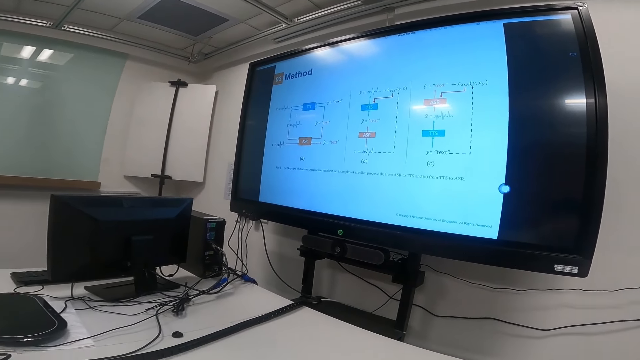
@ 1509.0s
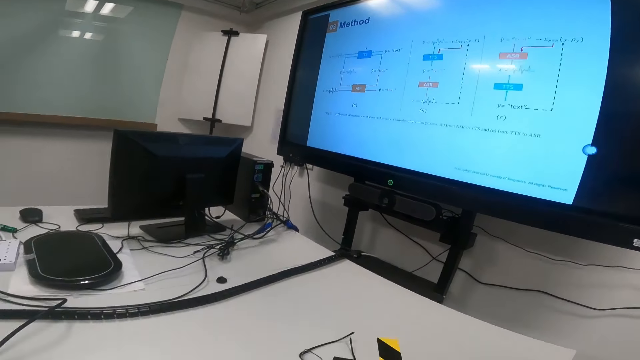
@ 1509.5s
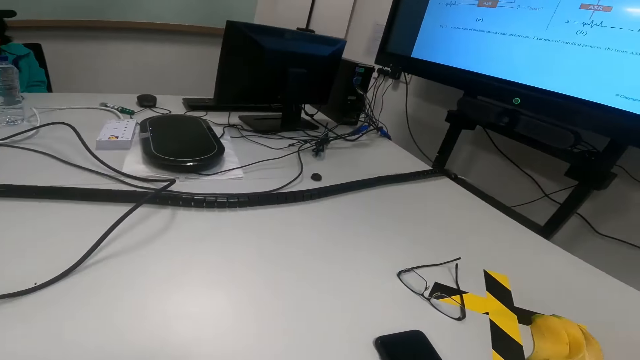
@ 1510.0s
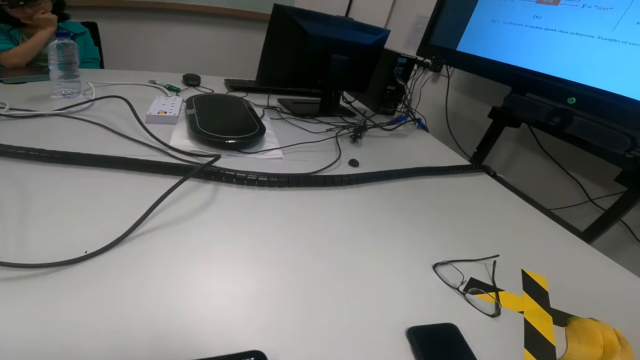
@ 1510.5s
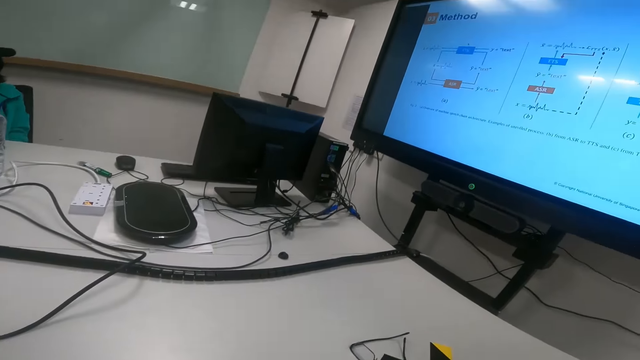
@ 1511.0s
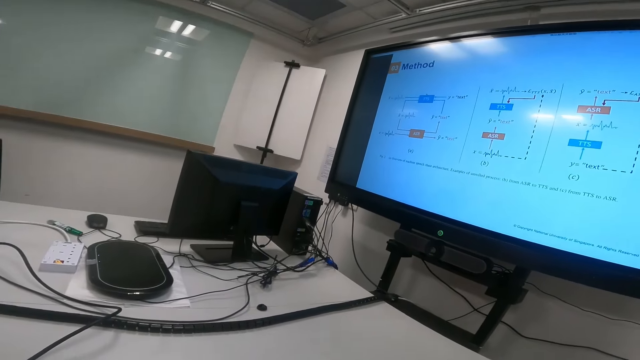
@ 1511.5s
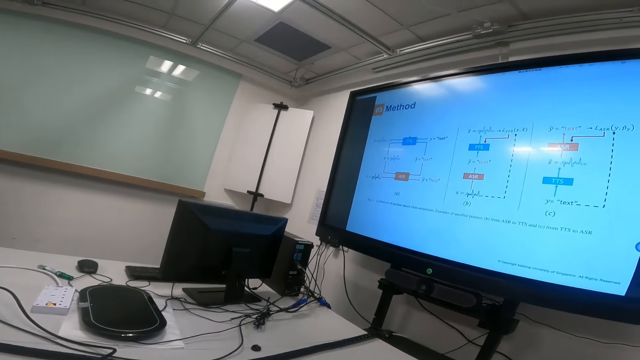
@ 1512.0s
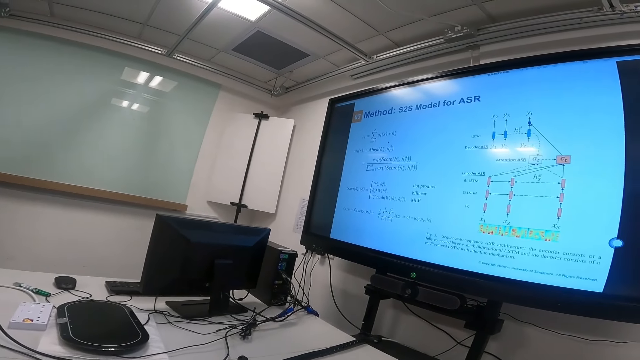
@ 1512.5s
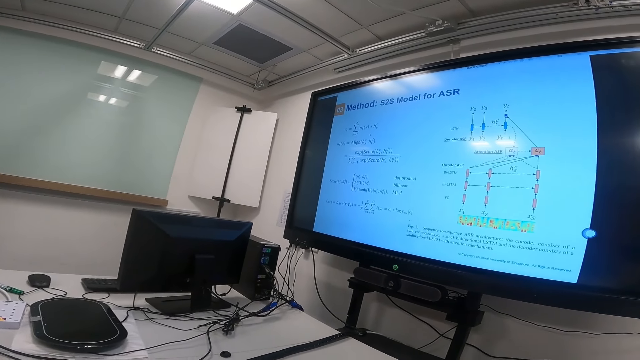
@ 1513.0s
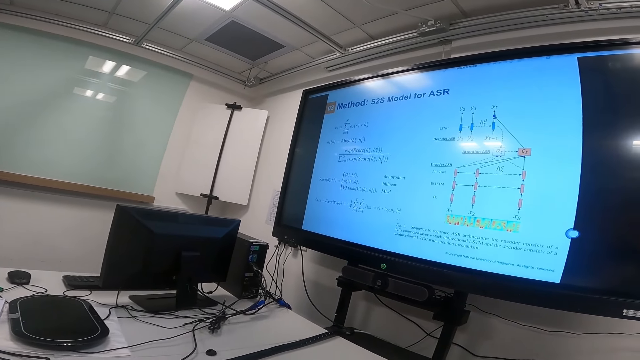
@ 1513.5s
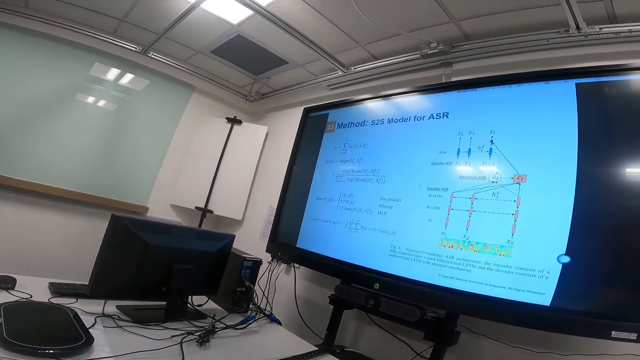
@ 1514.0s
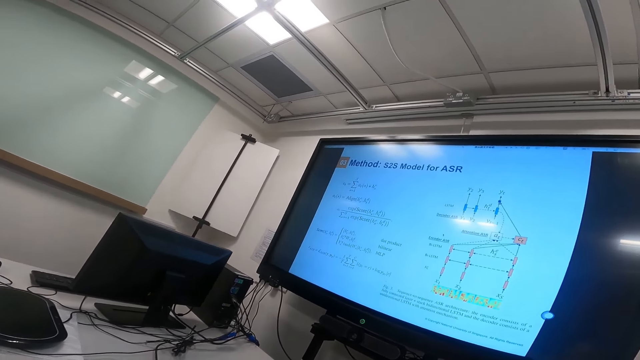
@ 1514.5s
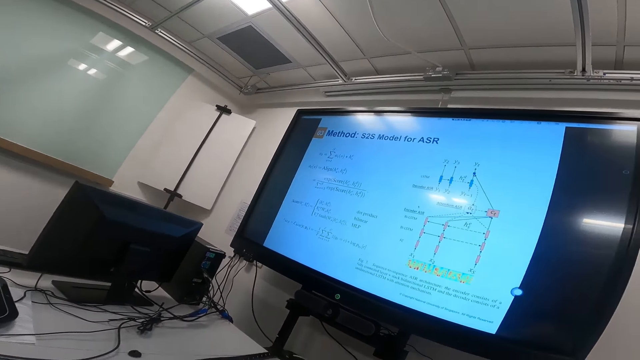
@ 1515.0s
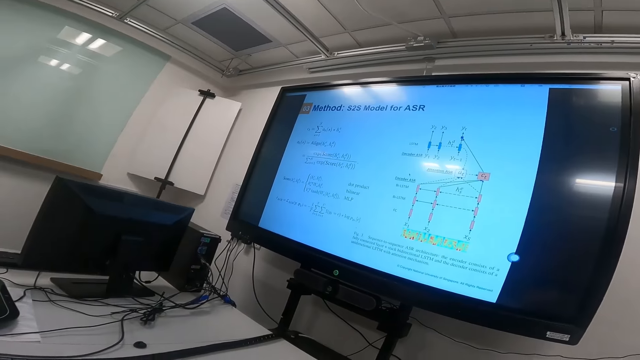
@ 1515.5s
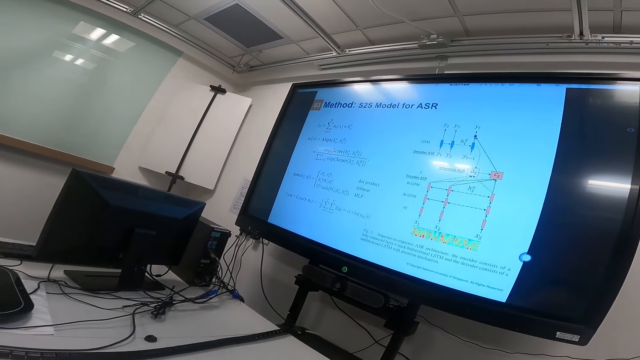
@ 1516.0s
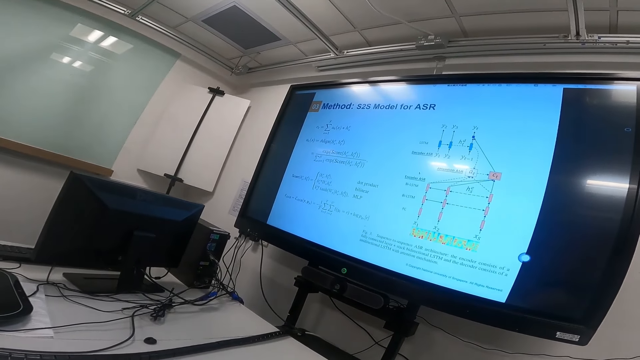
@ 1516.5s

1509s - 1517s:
The camera wearer looks at the phone. They look at the screen.

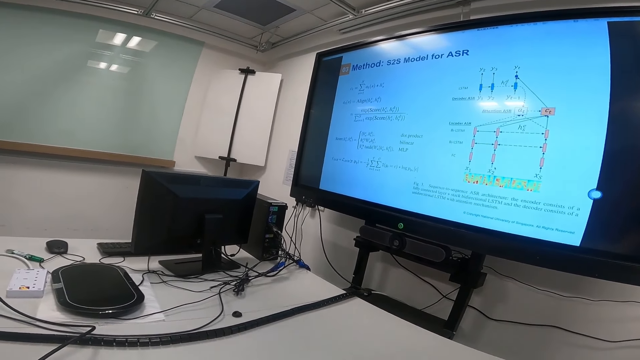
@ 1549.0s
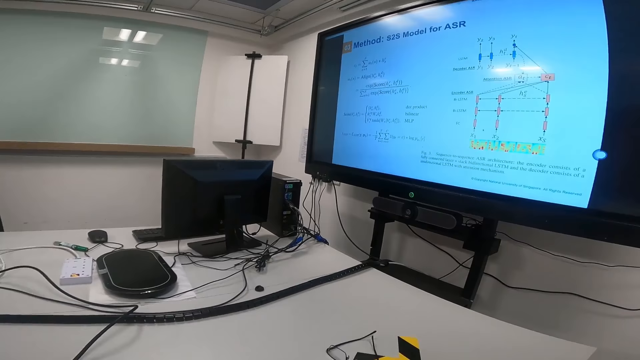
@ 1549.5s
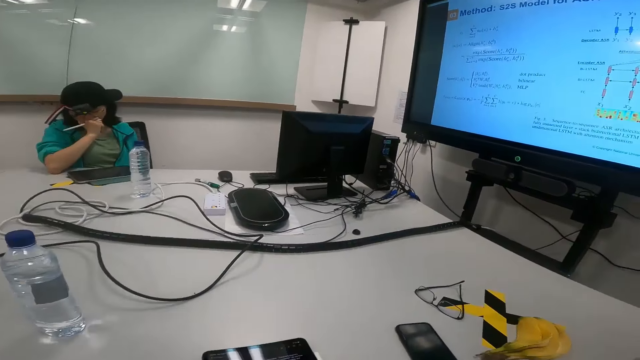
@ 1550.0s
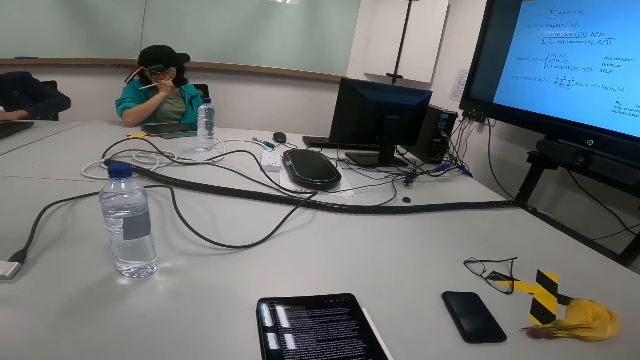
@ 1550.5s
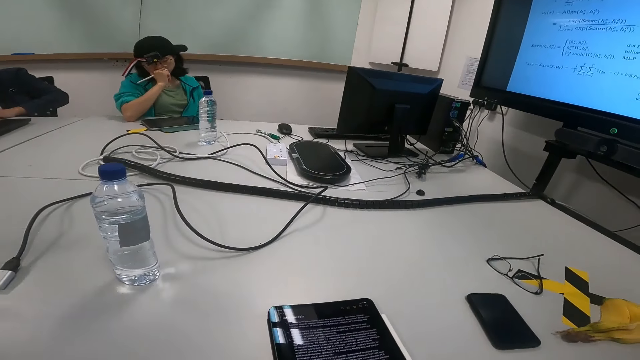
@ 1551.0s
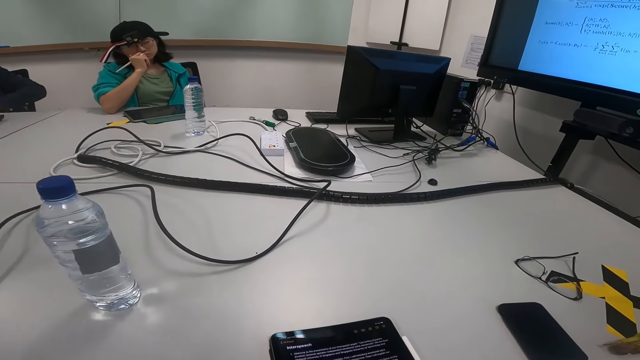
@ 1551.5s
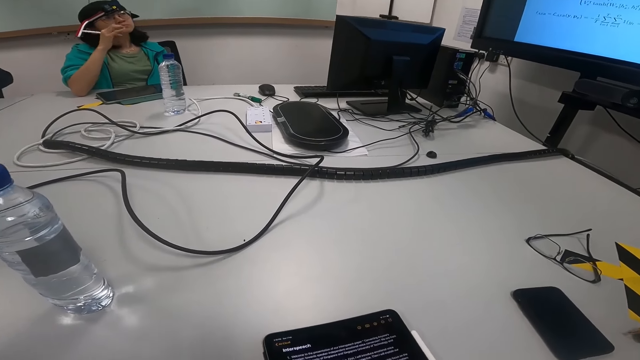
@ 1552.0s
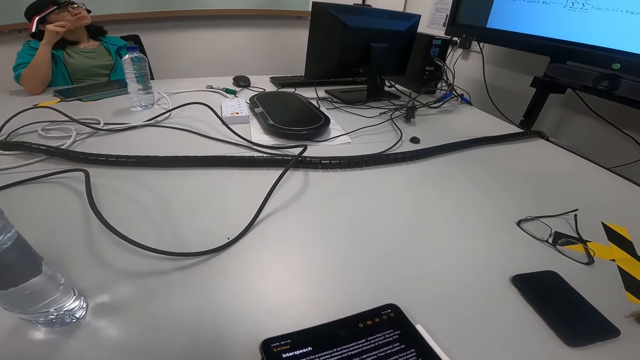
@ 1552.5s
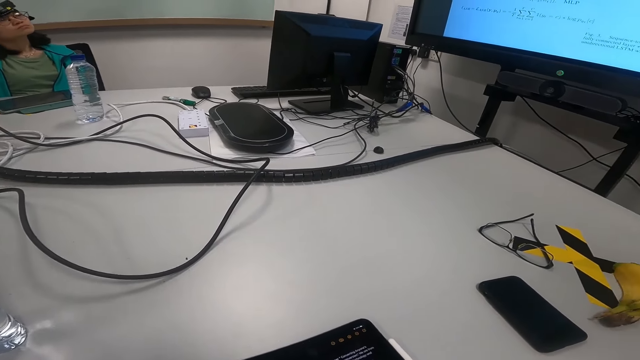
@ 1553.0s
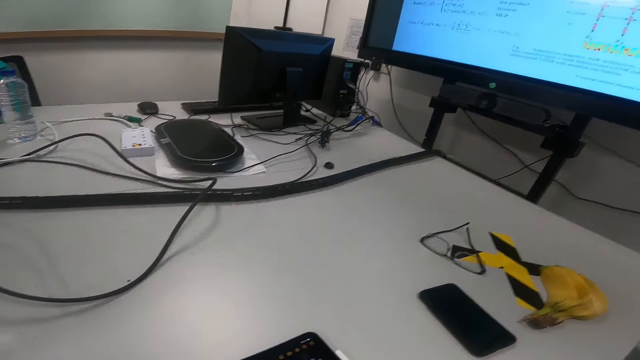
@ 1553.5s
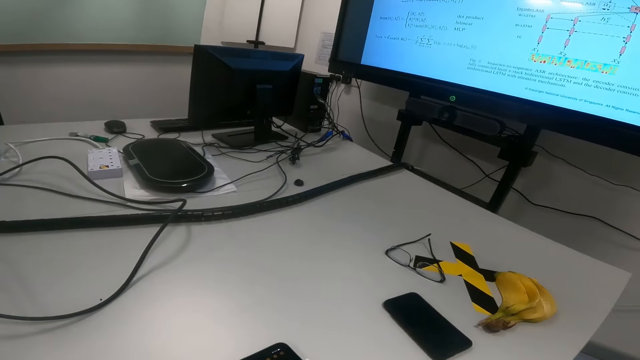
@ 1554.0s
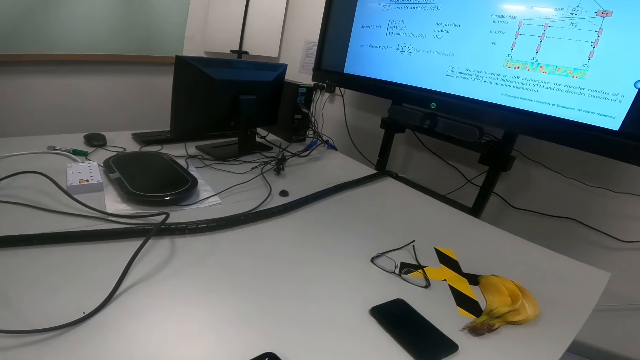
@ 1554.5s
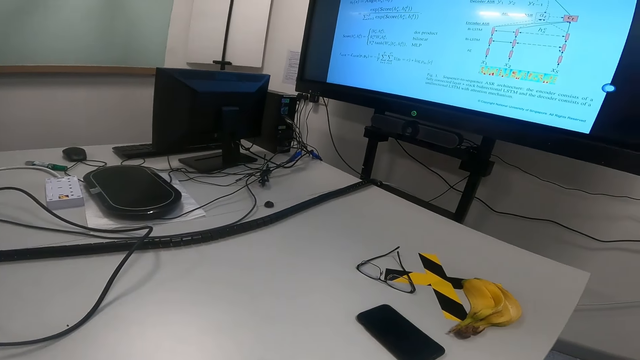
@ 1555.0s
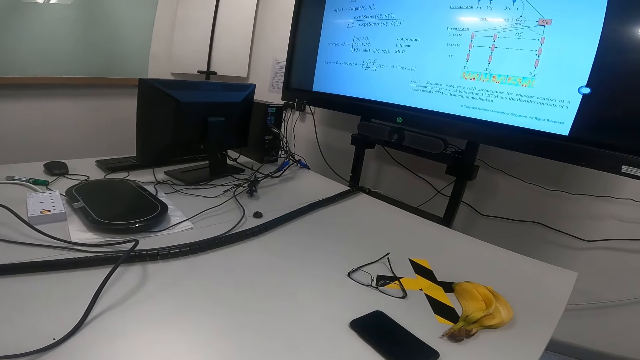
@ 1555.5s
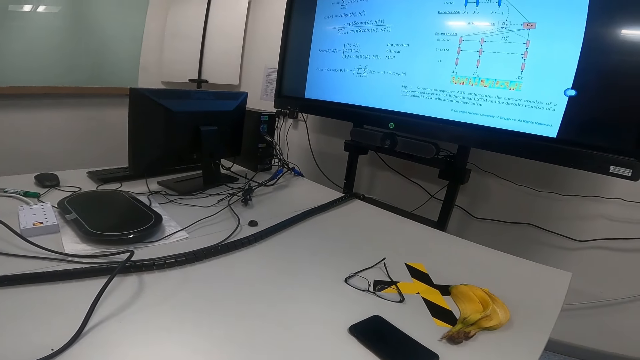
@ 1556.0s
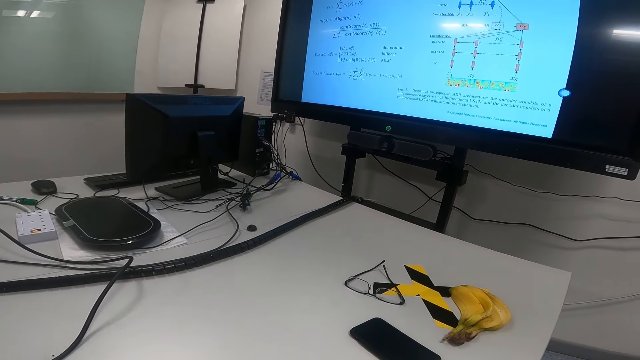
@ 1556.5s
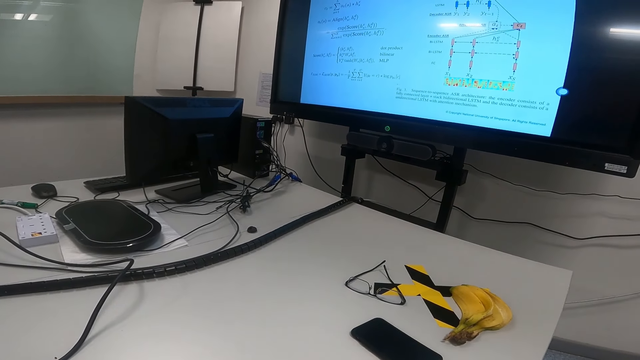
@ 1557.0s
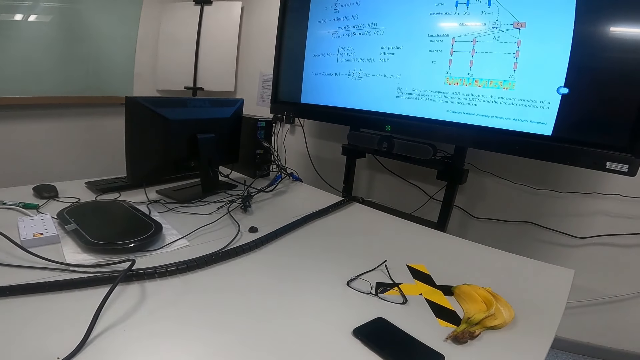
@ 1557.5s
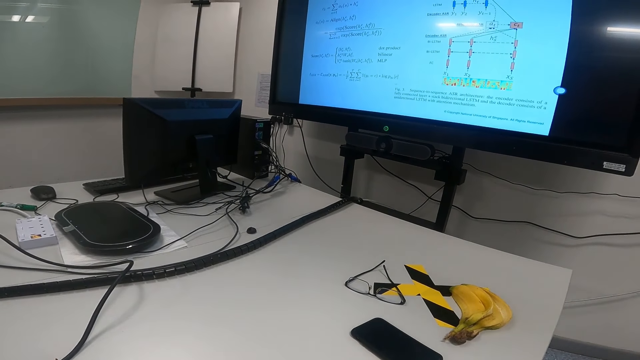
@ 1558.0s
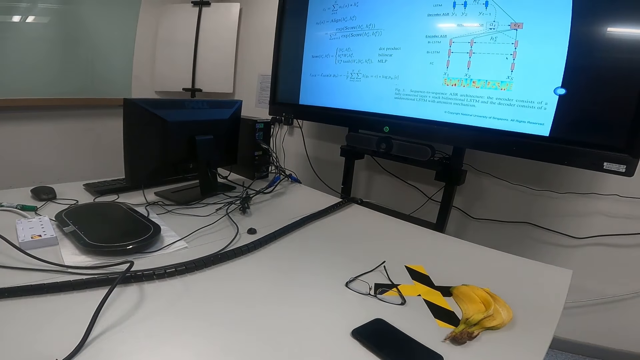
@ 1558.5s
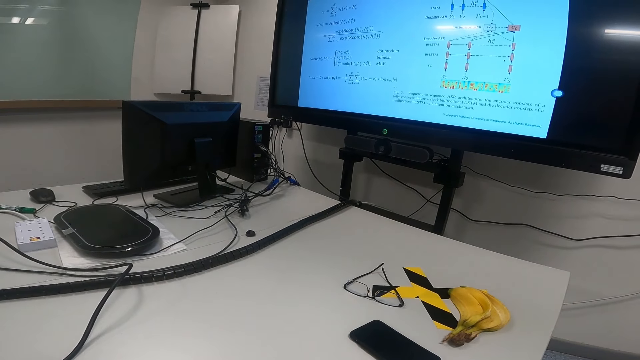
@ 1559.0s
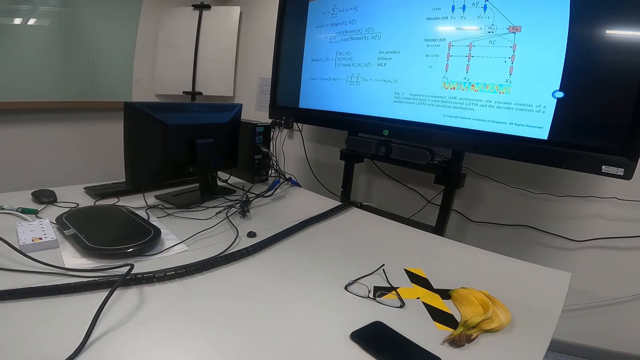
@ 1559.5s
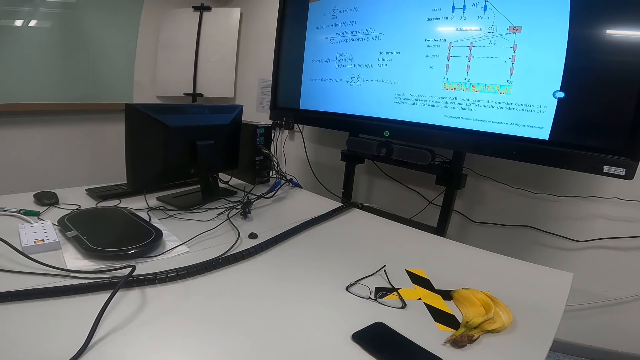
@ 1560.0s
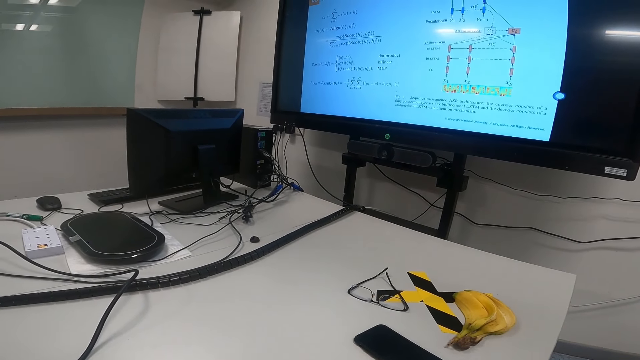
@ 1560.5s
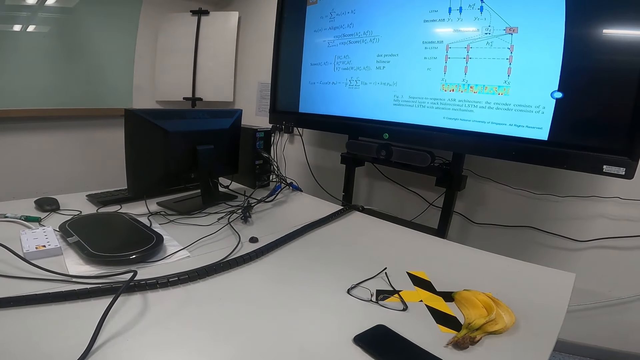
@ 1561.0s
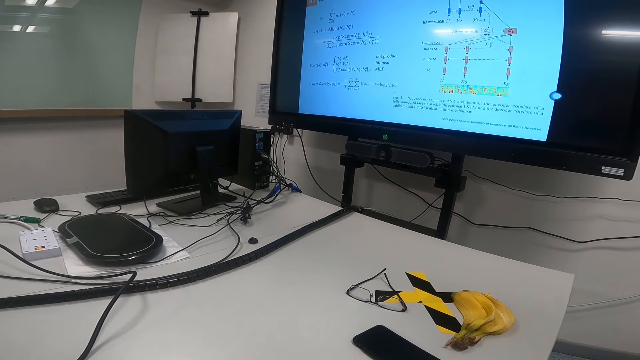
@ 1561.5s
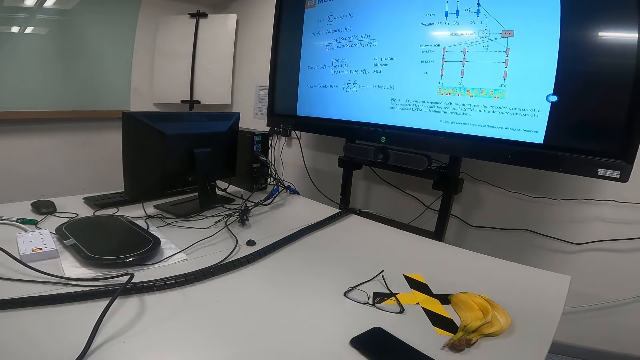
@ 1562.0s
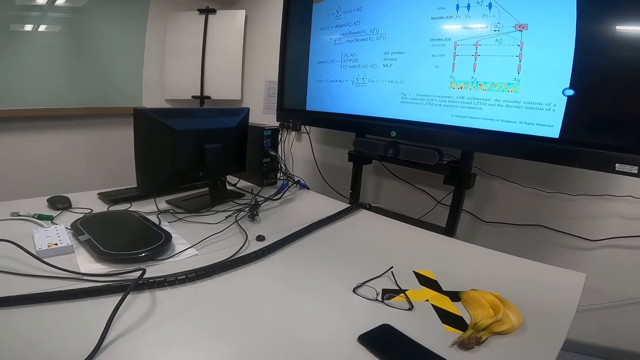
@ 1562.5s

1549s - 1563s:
The camera wearer reads on the tablet. A lady looks at the screen. The lady holds a pen on her cheek. The camera wearer looks at the screen.
